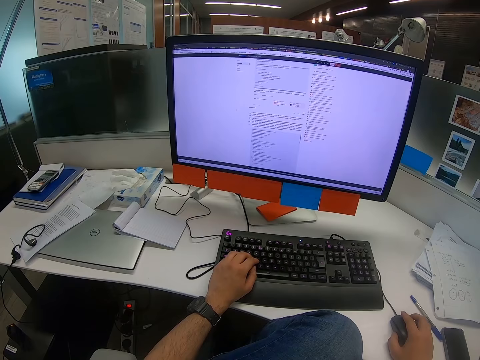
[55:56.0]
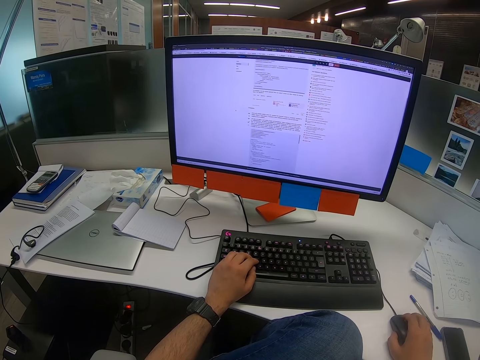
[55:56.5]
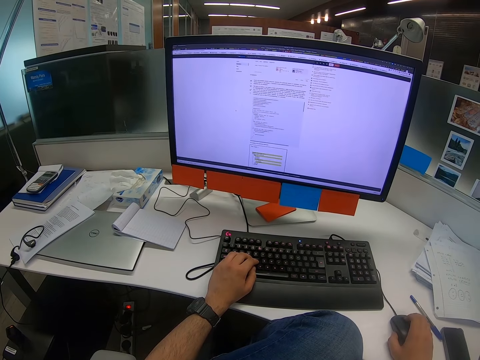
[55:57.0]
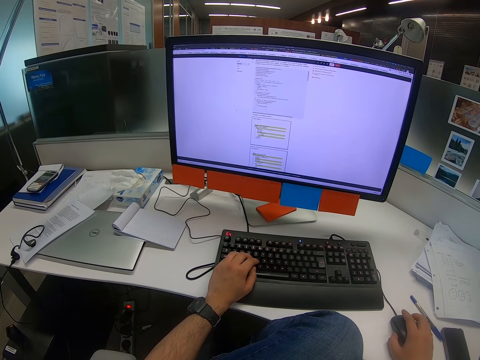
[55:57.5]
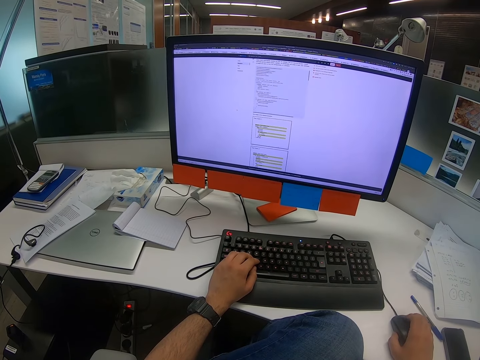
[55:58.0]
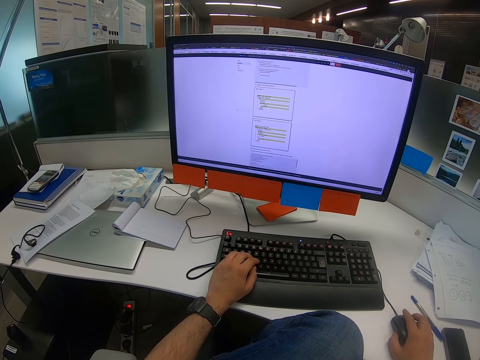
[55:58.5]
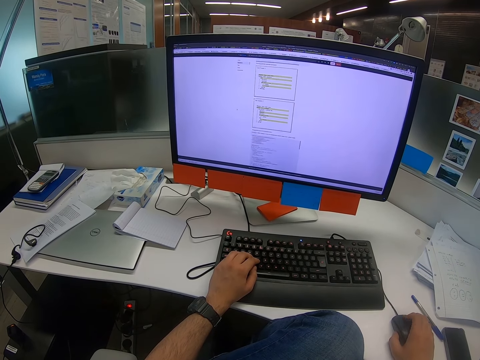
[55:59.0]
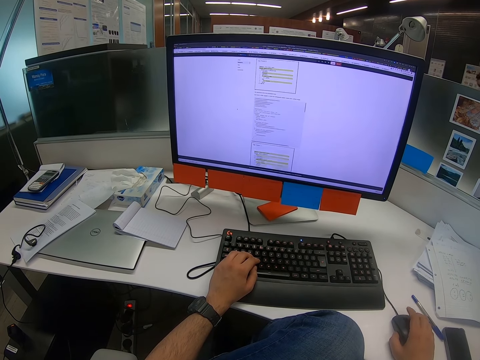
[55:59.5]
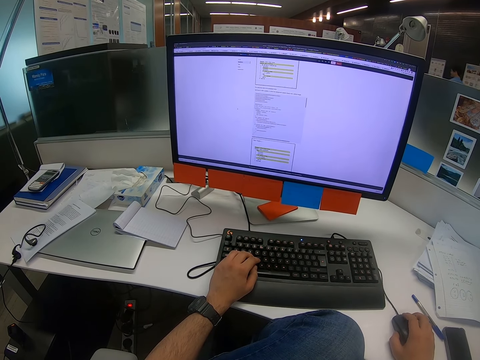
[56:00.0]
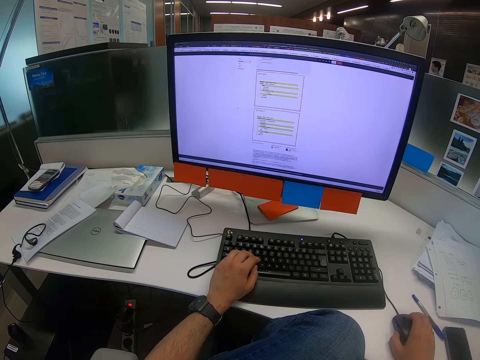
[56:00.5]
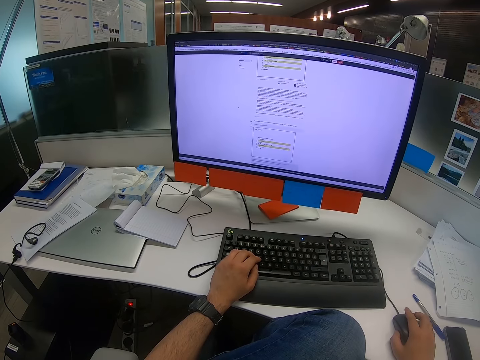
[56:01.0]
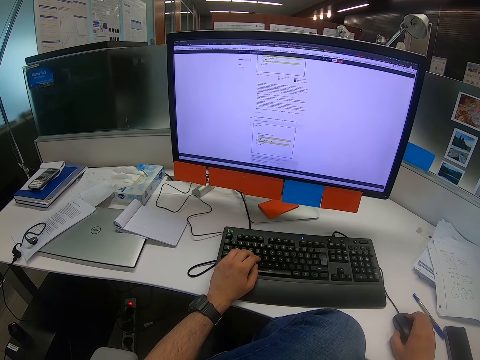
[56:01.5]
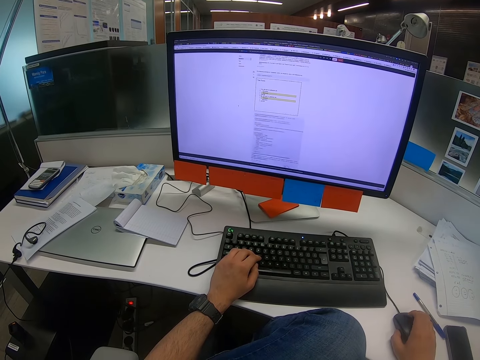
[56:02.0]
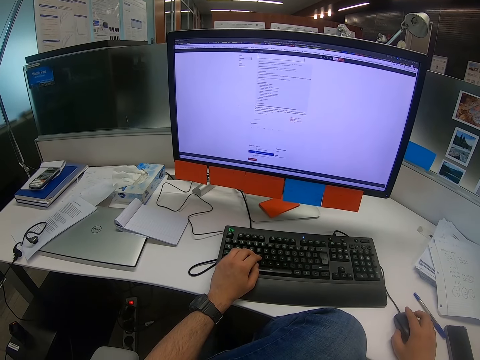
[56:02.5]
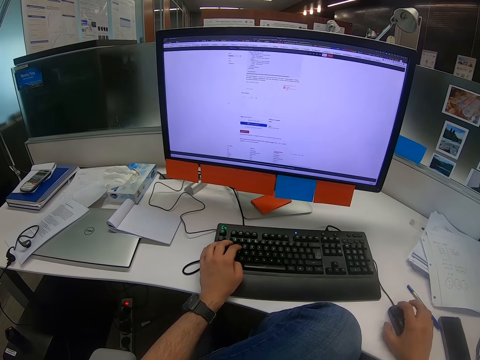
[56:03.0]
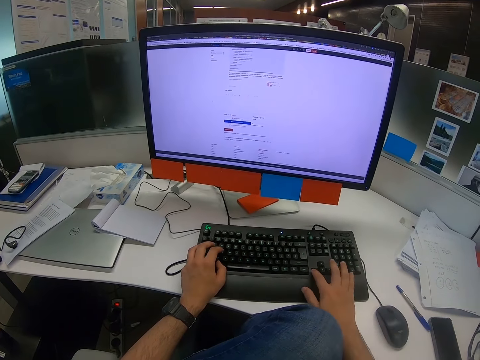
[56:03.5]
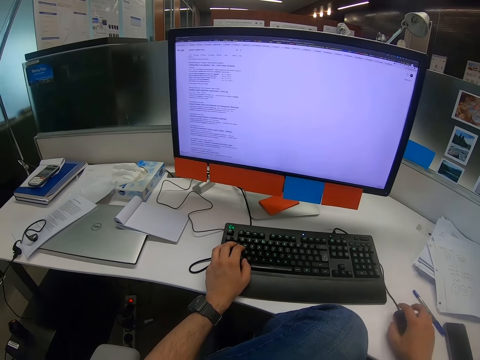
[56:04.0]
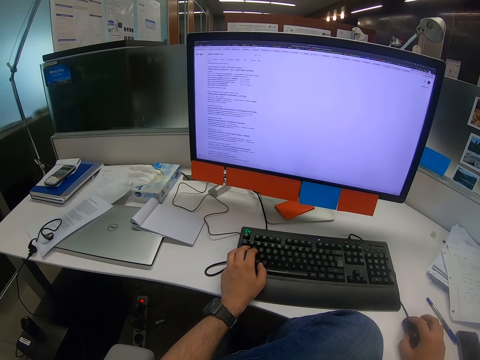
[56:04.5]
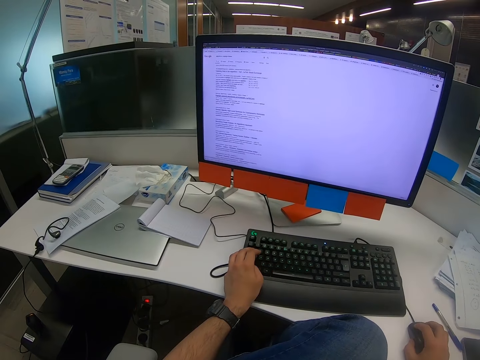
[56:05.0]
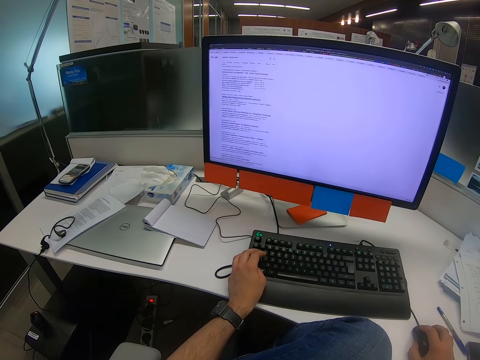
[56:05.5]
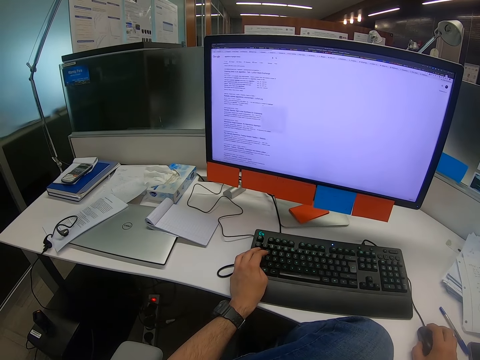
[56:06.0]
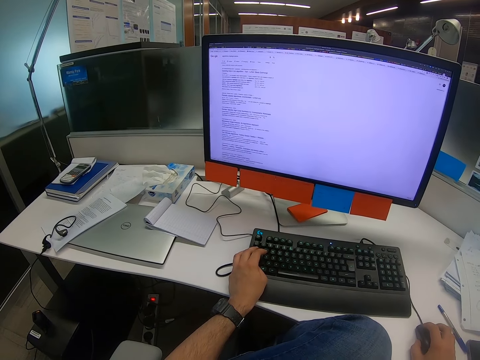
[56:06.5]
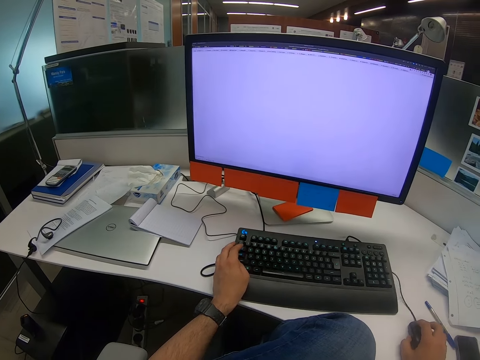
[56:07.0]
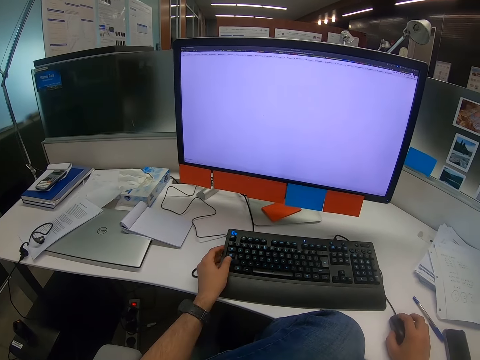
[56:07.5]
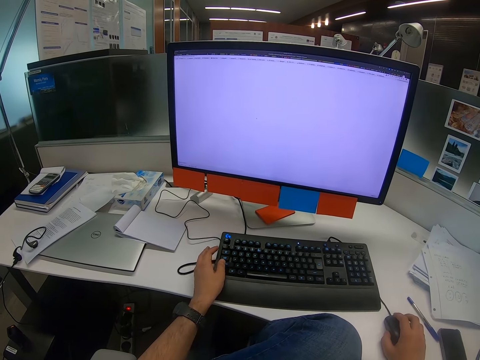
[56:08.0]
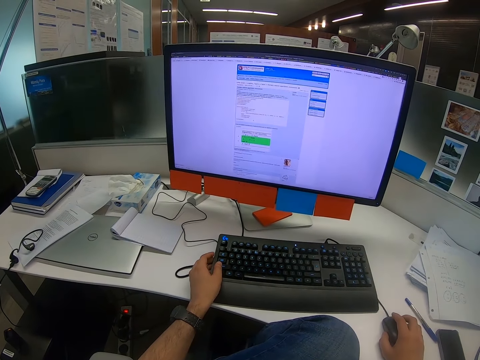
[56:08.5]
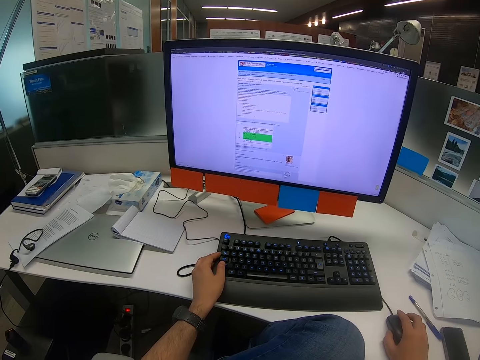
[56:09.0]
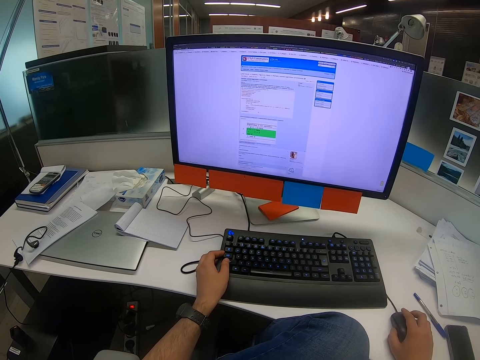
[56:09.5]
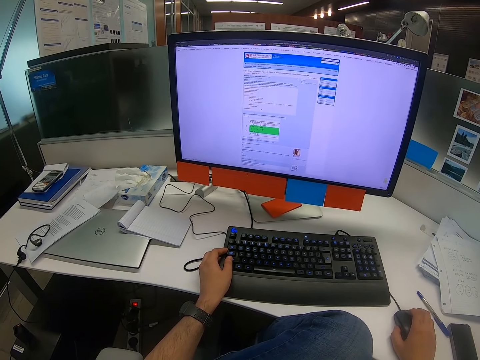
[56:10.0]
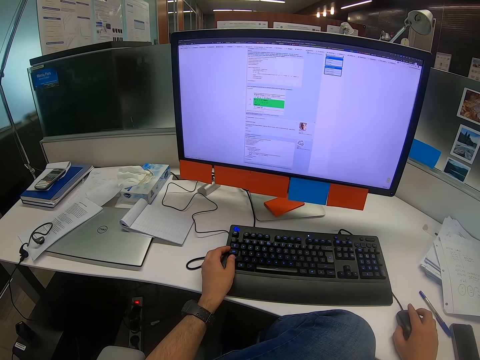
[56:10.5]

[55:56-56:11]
A person passes by. The camera wearer scrolls on the computer. They type on the computer with both hands. They click on the keyboard. They scroll on the computer. They hold on the mouse. They click on the mouse. They scroll on the computer.

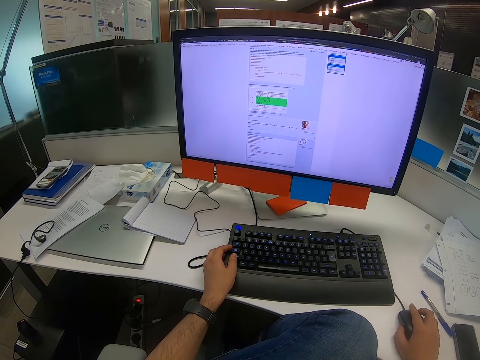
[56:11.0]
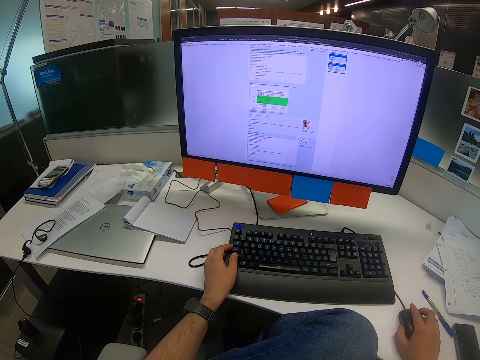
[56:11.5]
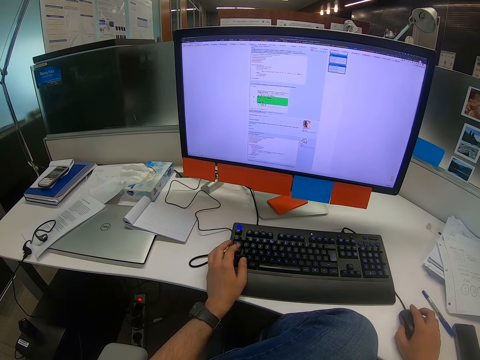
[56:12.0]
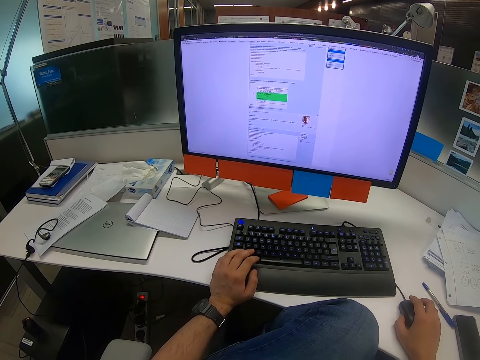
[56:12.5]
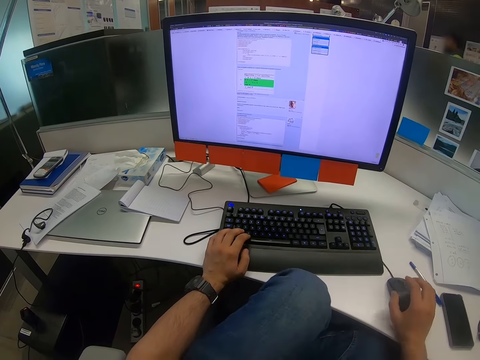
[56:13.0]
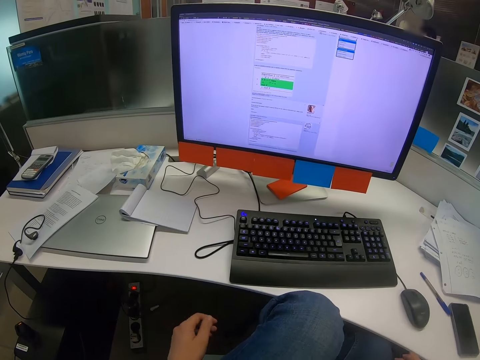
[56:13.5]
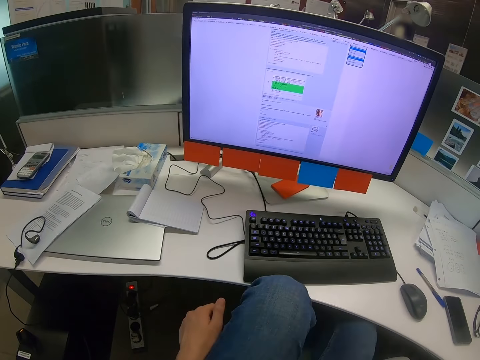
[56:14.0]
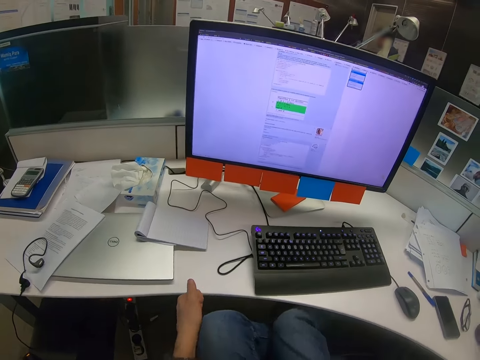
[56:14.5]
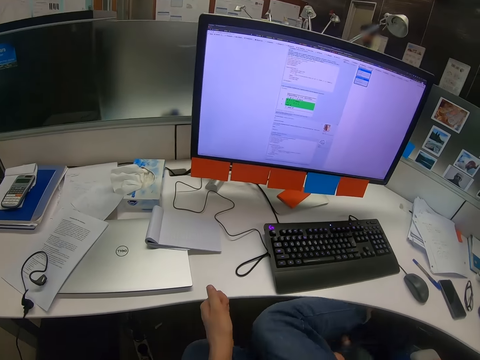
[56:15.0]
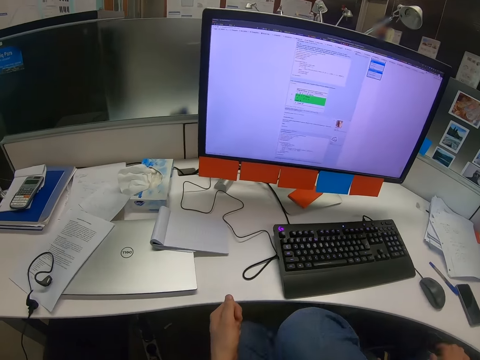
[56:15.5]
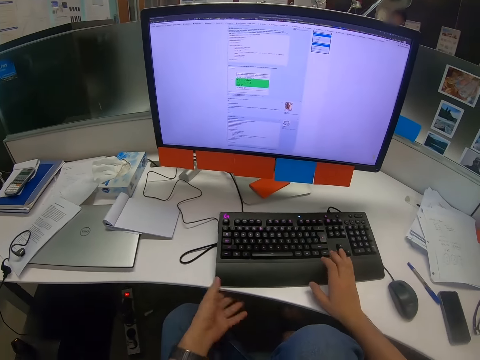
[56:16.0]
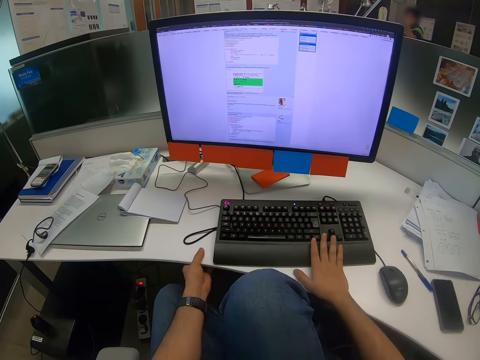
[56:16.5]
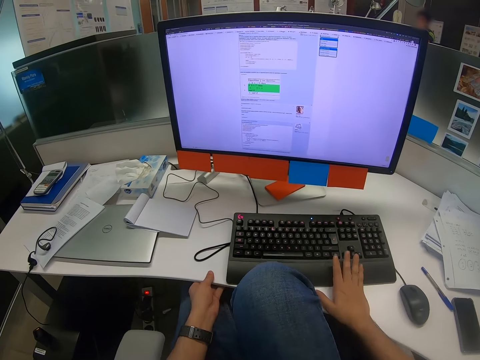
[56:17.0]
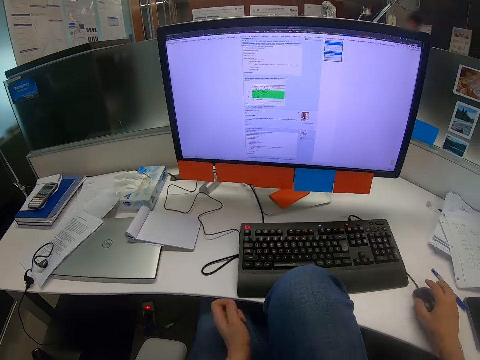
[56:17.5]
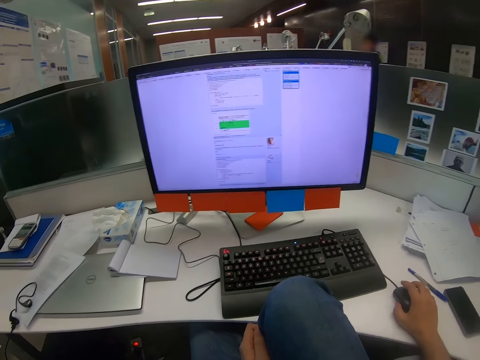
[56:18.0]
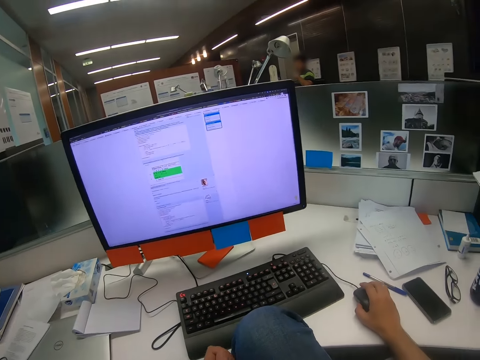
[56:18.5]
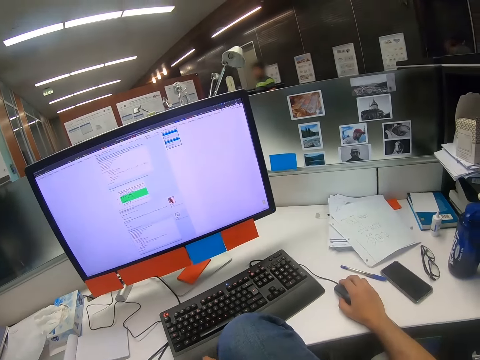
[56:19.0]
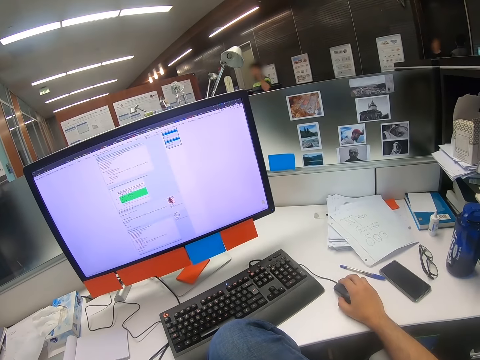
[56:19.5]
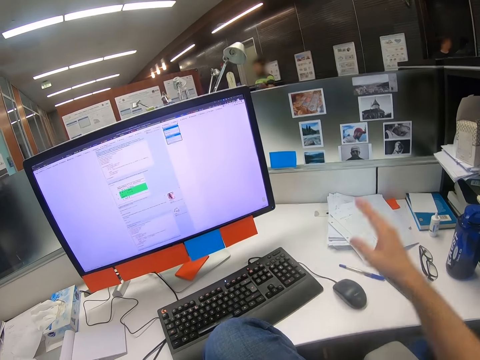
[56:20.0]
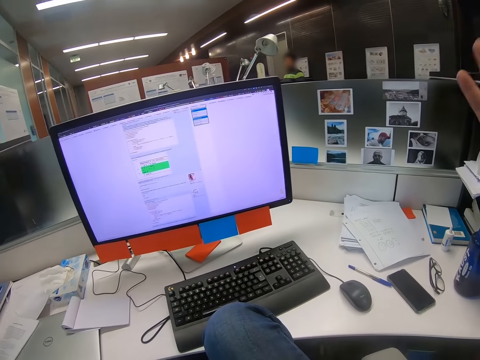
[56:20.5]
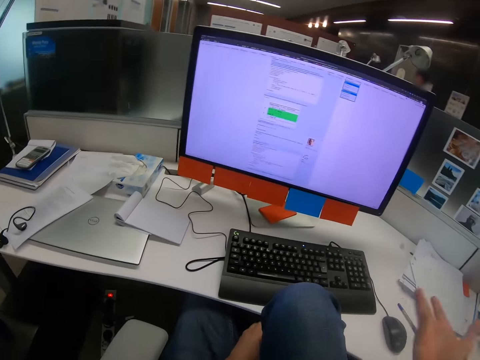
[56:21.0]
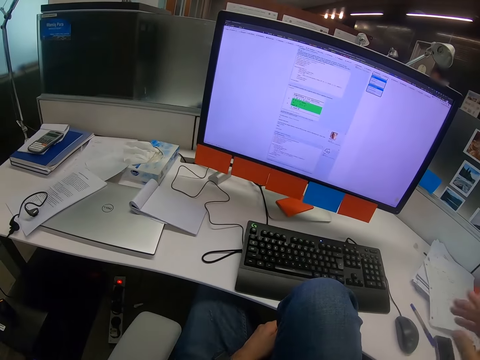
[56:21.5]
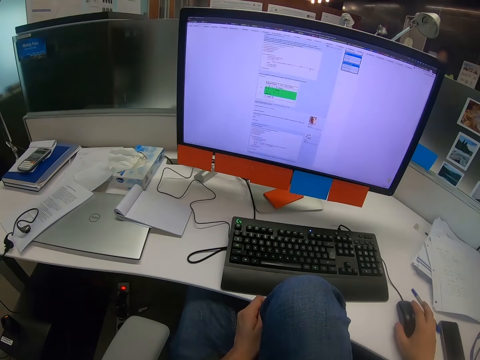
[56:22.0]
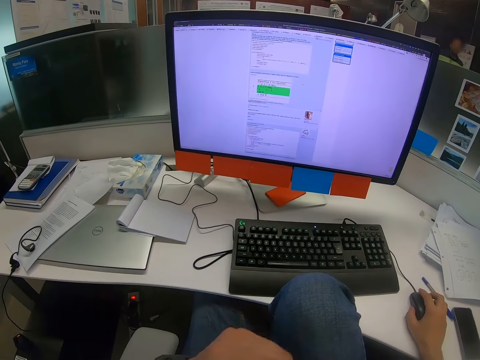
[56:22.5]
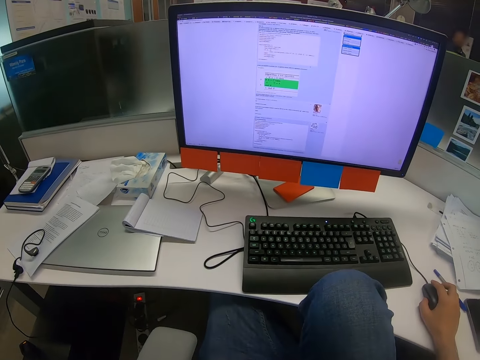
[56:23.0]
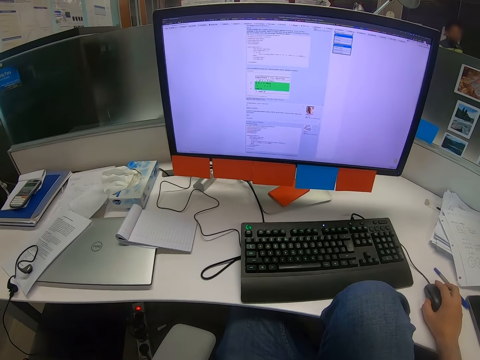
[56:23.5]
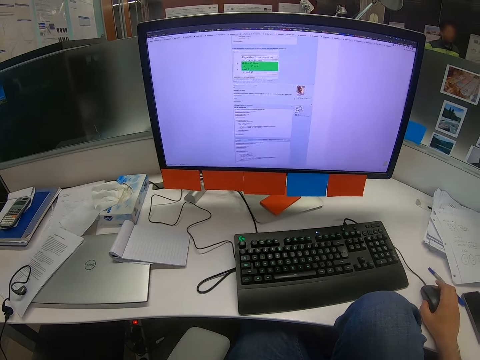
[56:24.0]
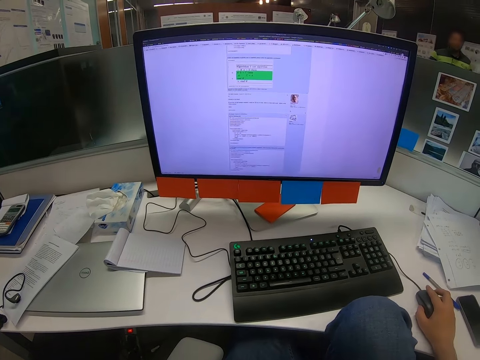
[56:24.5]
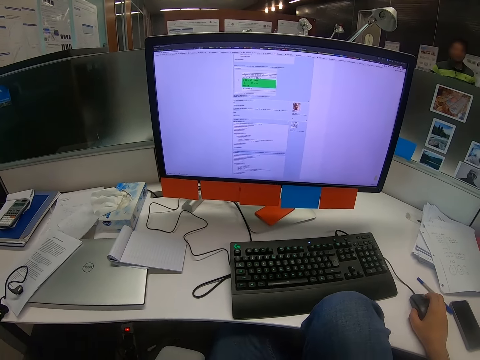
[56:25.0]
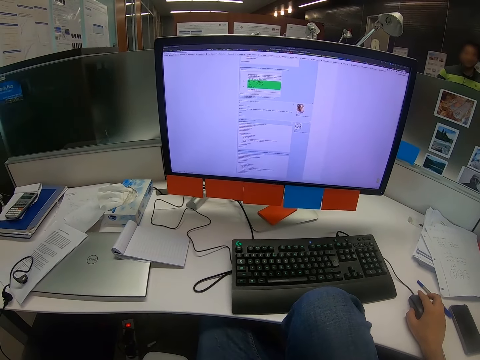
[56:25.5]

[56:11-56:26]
The camera wearer scrolls on the computer. They remove hands from the mouse. They remove the hand from the keyboard. They sit well. Their left hand holds on the table. They move near the table. Their right hand holds on the keyboard. They scroll on the computer. They remove the left hand on the table and hold on the mouse. They lift the right hand from the mouse. They lower the hand. They raise the hand. They put the hand on the mouse. They raise the left hand. They scroll on the computer. They rotate on the chair. They scroll on the computer. A person comes near the office board.
